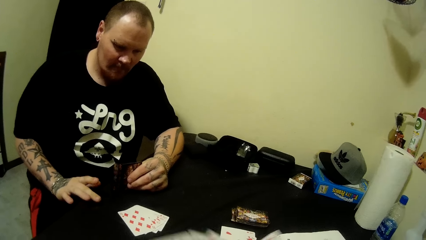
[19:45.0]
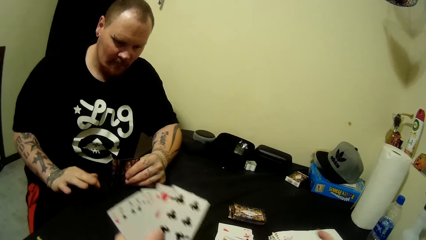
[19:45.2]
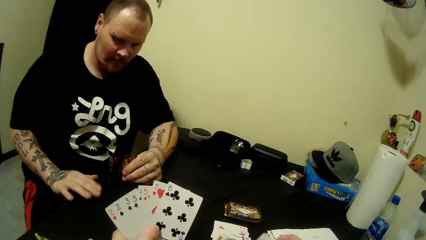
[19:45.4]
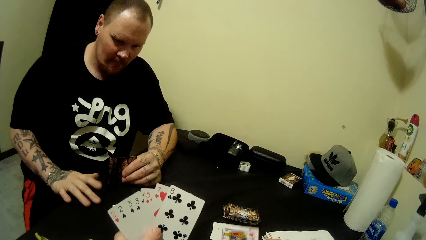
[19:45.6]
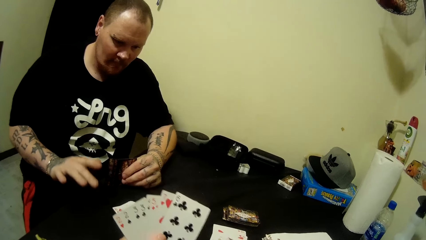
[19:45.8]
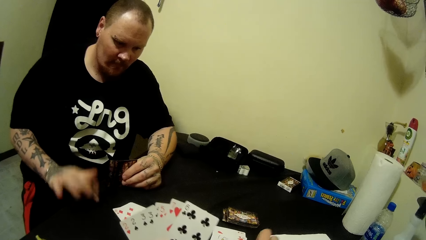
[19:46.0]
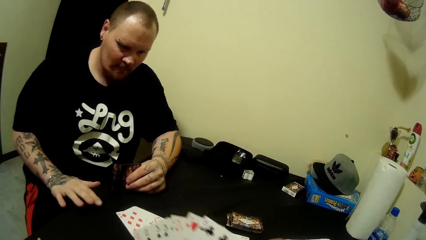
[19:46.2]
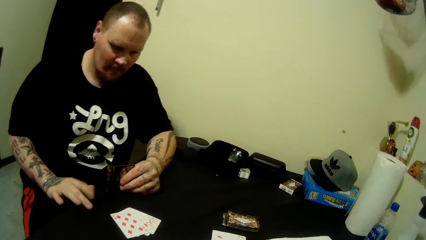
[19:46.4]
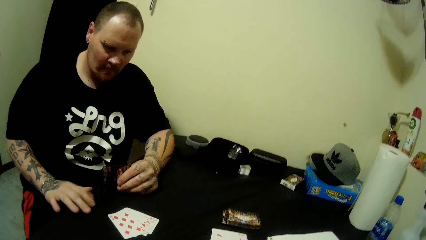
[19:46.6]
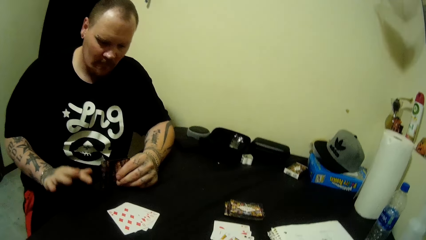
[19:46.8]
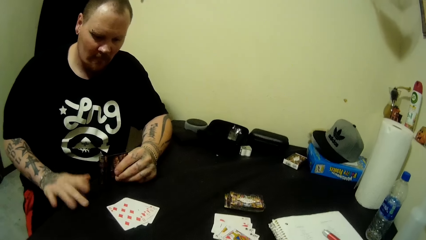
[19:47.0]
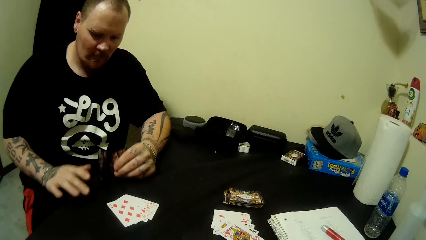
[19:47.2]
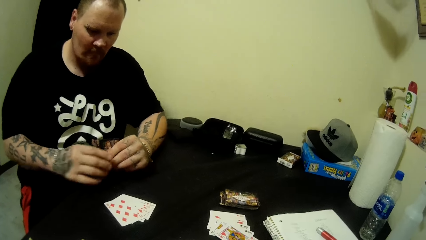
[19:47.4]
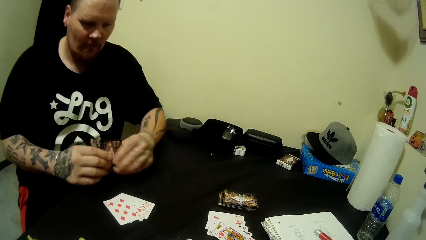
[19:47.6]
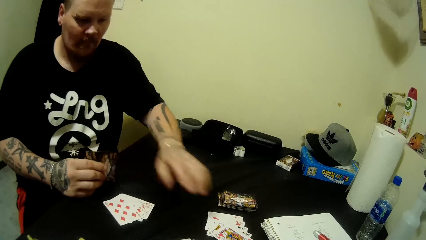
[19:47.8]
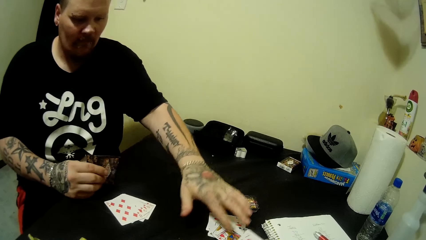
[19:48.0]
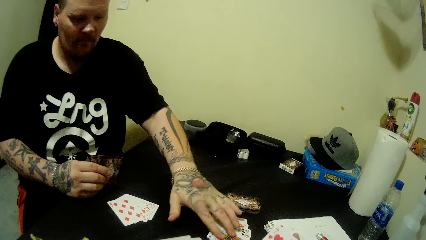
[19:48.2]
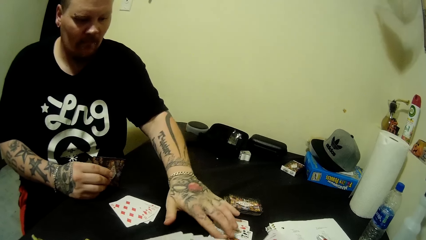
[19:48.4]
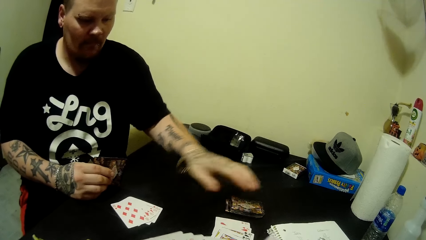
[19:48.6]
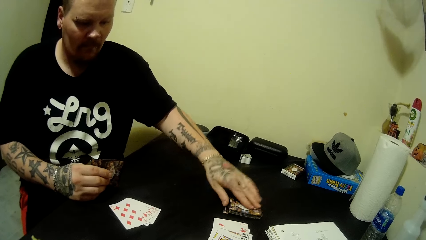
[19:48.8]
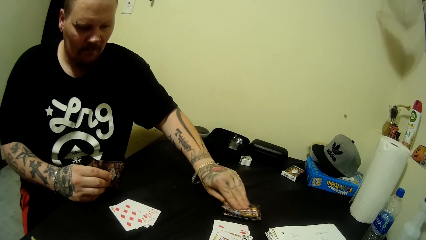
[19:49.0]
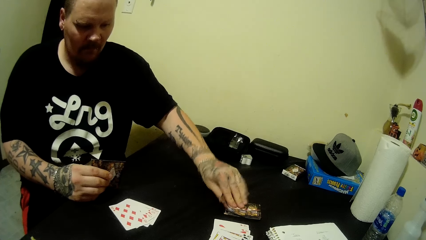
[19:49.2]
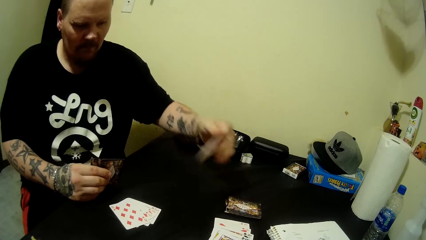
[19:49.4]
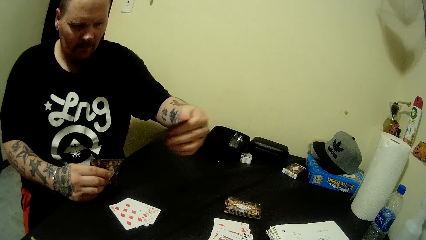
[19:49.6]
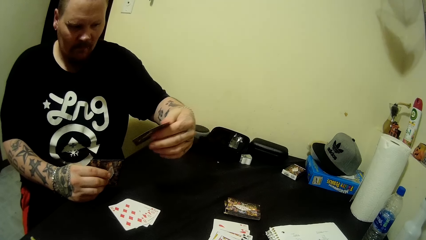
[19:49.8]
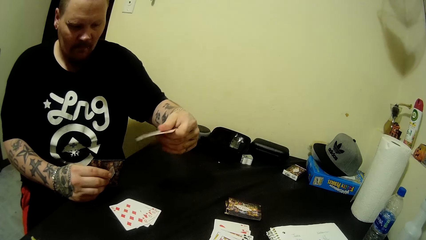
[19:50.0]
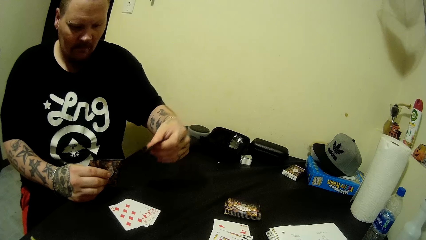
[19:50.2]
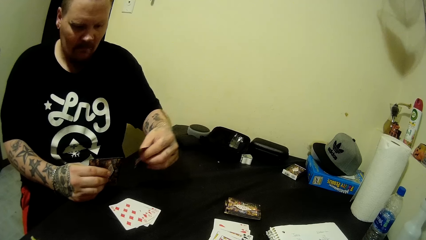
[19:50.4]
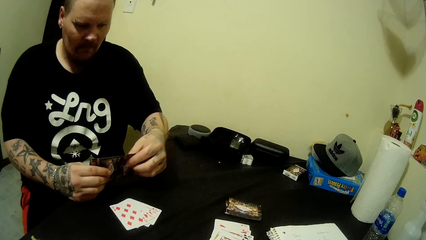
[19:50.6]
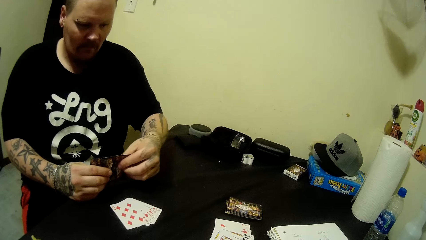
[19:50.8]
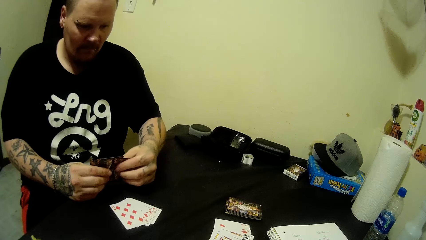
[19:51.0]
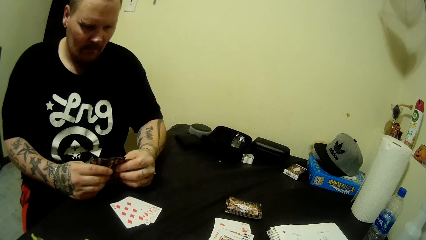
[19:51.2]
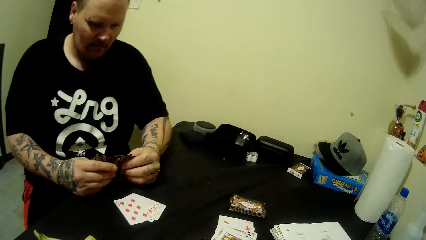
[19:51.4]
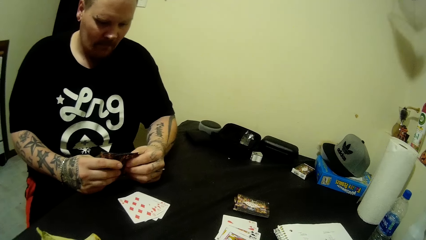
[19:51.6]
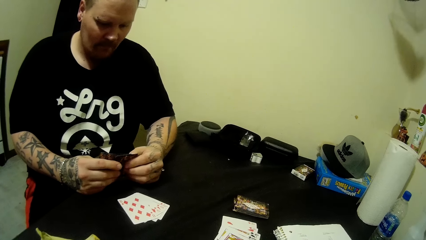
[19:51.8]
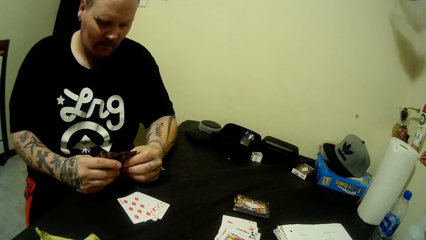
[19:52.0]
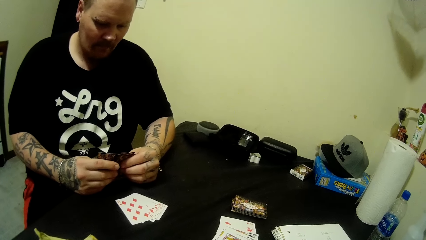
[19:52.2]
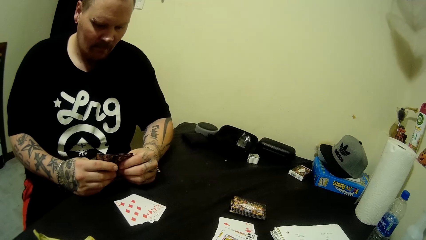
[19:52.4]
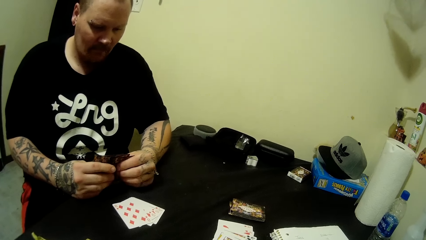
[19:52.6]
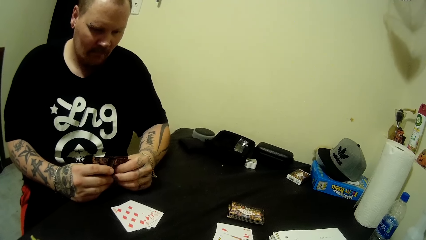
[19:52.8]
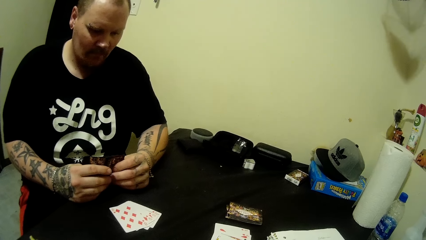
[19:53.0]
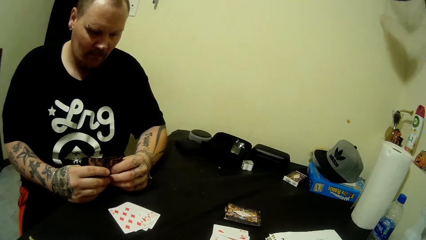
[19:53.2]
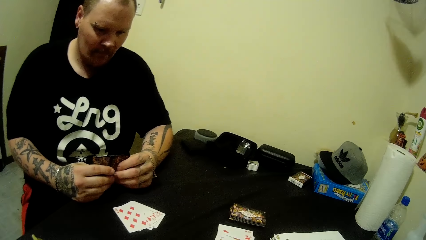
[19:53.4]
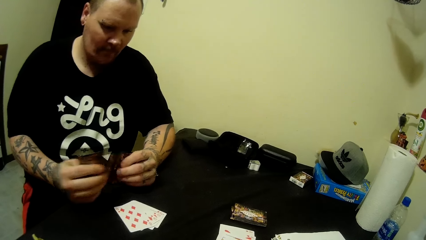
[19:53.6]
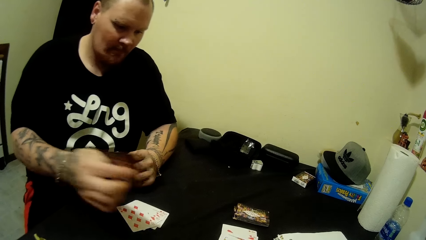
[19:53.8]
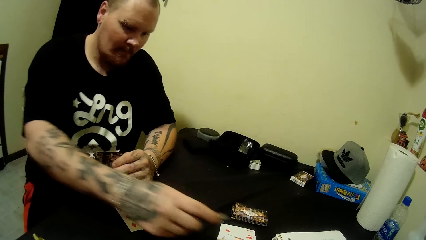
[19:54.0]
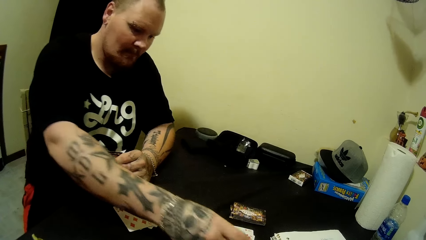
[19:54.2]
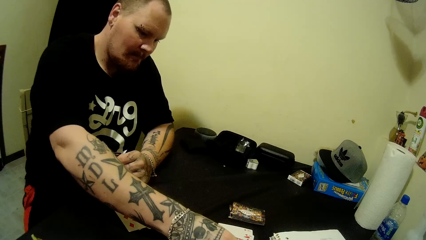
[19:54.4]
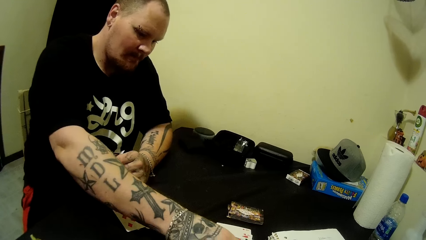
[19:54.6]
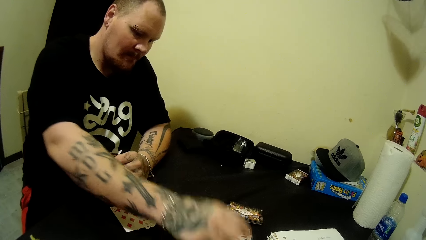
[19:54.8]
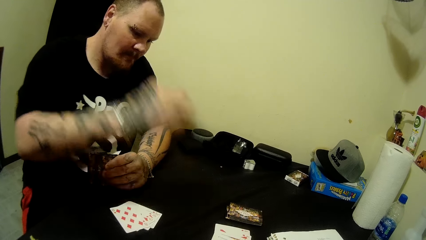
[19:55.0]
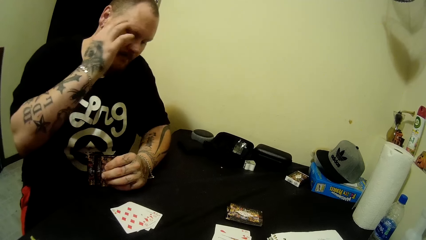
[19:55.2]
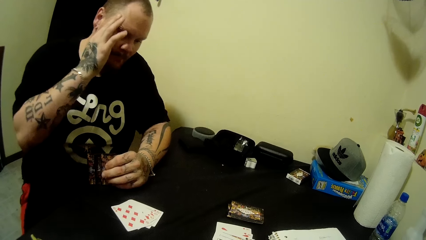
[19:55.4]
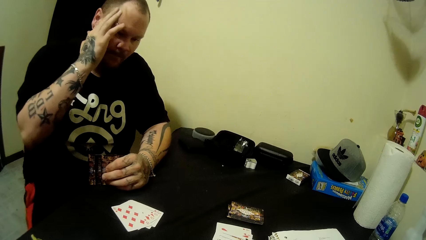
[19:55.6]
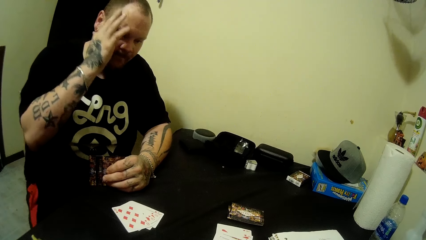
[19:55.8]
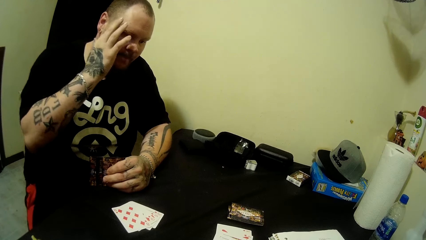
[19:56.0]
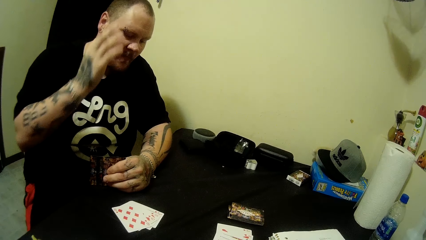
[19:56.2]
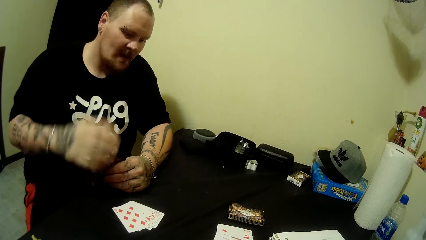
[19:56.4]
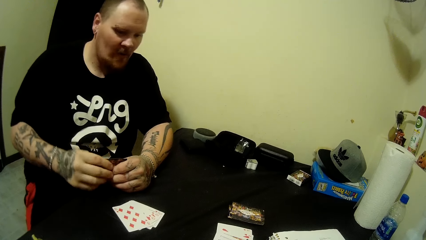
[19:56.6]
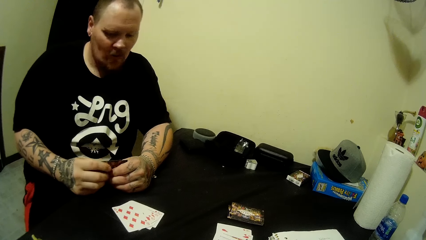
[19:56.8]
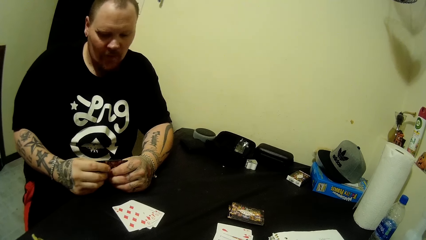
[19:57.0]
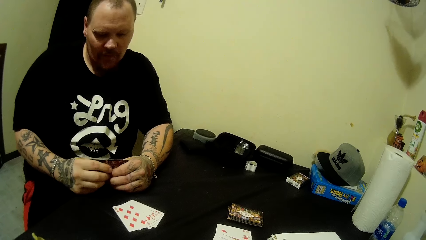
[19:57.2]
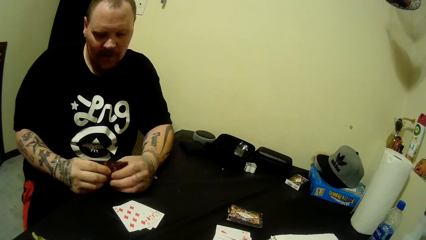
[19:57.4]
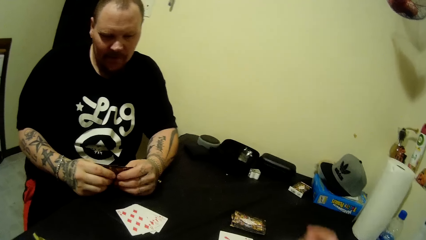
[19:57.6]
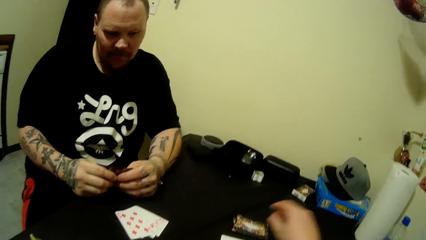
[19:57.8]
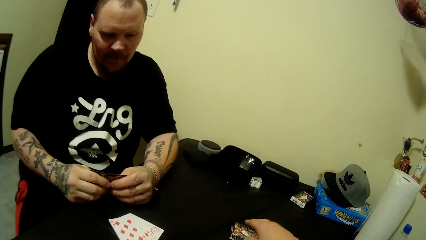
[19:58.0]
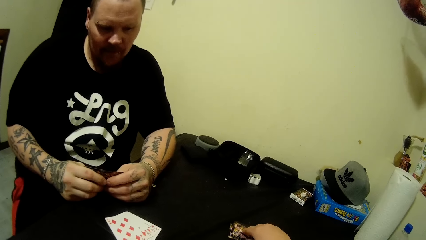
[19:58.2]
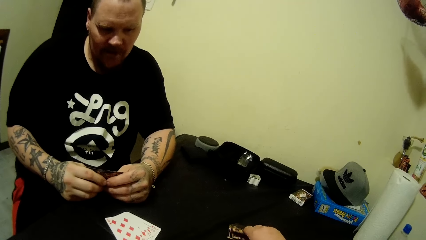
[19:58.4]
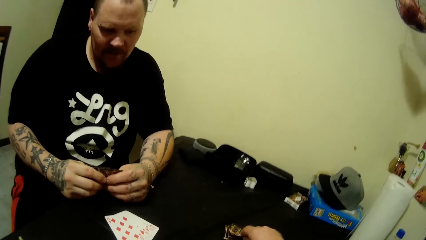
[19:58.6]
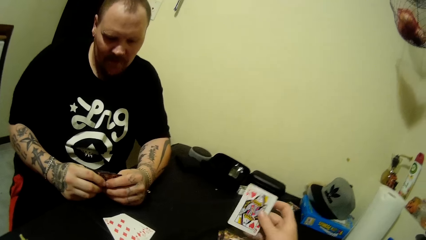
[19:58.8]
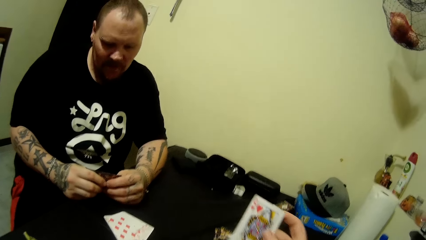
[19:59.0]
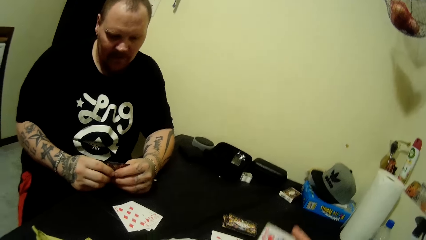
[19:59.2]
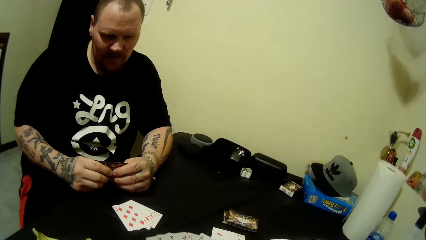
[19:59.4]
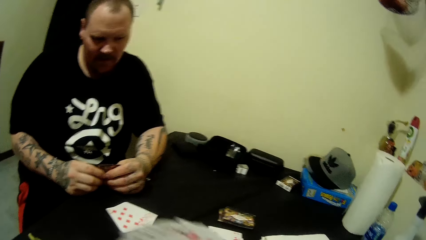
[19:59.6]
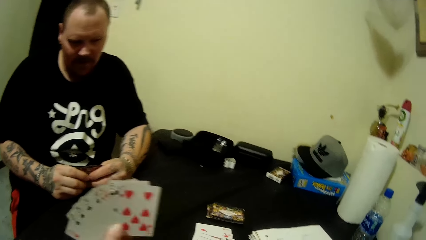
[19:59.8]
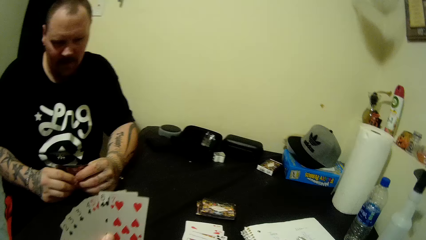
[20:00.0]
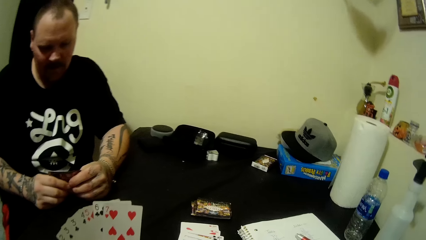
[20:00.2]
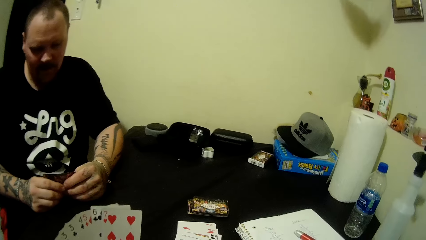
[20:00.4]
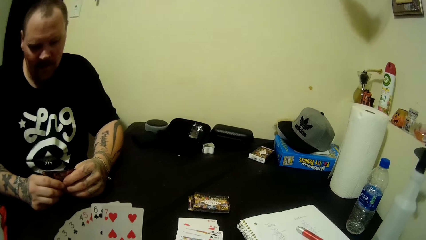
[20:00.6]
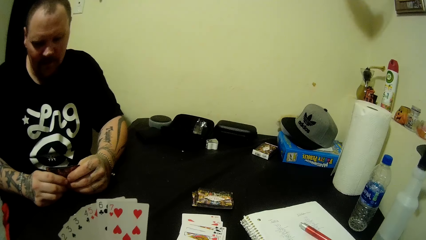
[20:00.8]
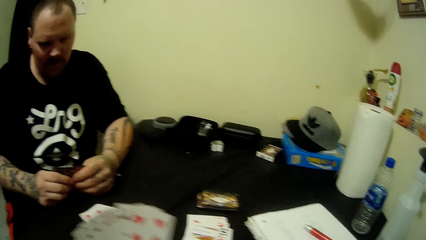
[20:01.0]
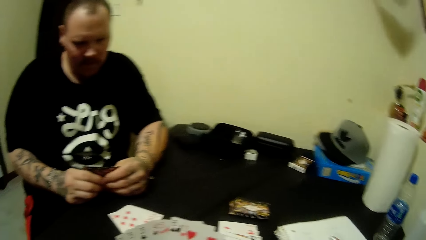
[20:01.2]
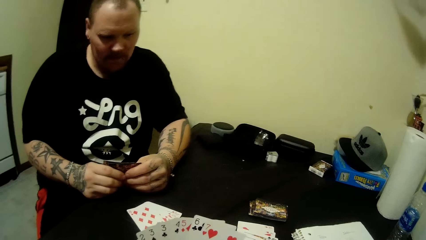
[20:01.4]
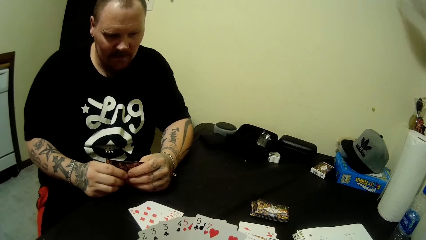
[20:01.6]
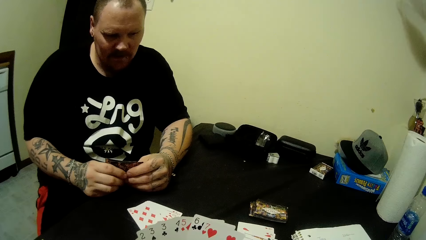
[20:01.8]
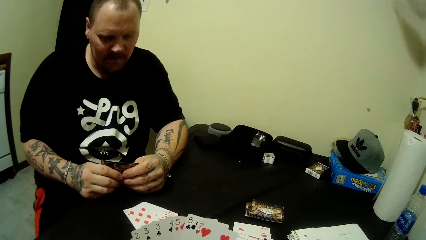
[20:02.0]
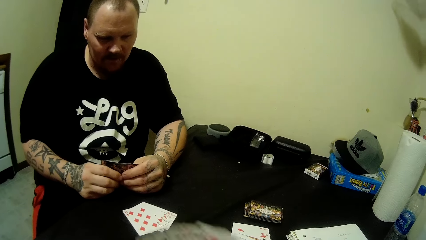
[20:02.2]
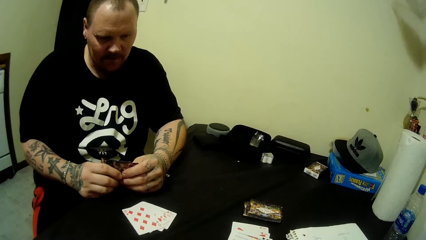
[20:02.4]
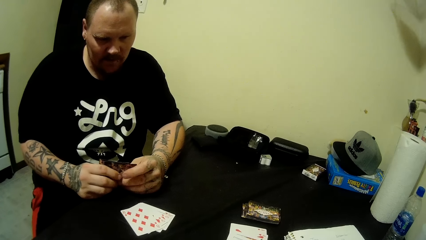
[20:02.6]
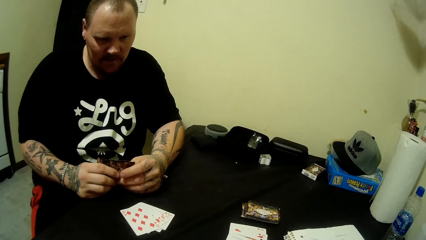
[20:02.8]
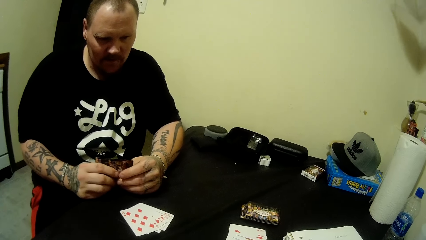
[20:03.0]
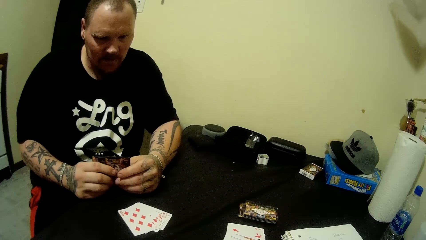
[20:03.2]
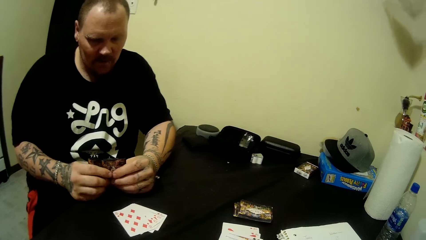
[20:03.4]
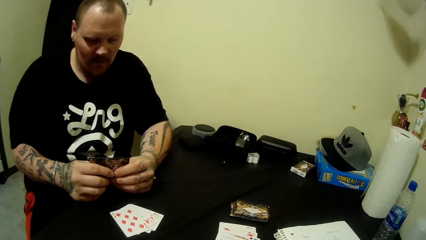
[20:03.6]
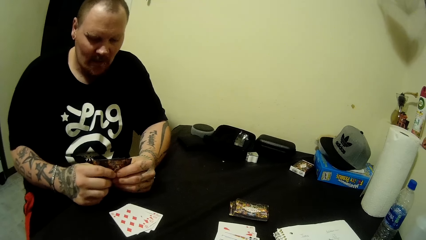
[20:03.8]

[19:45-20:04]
The camera wearer lifts the cards. She moves the stack of cards in her left hand. She drops a card. A man holds cards with the other hand. The man moves cards. He touches the cards on the table with his left hand. He picks a card on the table with his left hand. He holds the card with the other hand. He moves a hand. He drops a card on the table with his right hand. He touches his head with his right hand. He rubs his head. He holds the cards with both hands. The camera wearer picks a card from the table with her right hand. She lifts cards. She moves the stacks of cards in her left hand.
